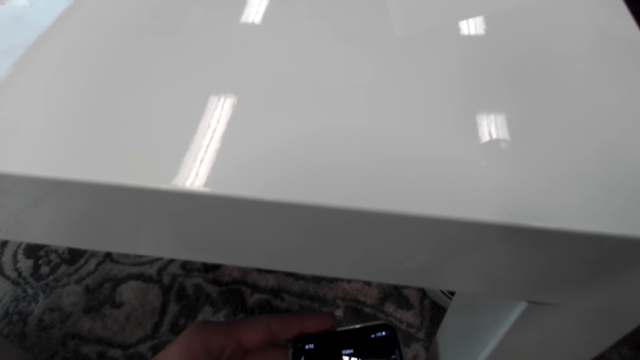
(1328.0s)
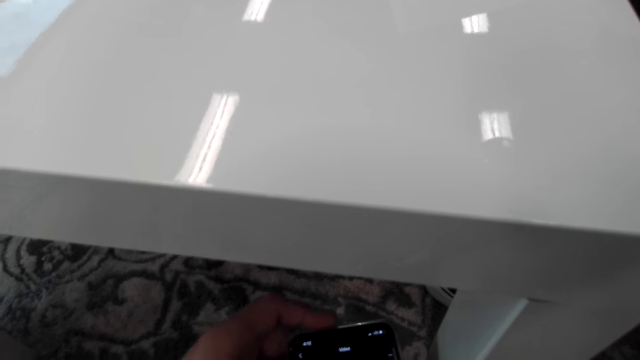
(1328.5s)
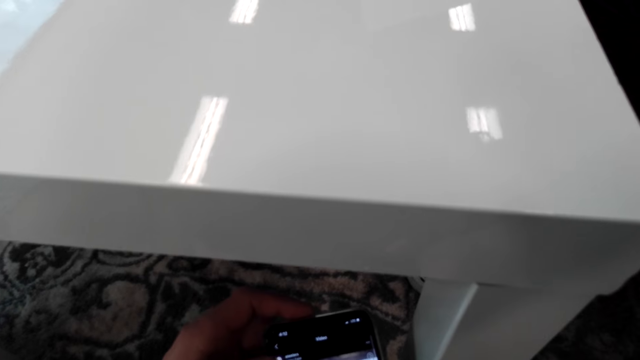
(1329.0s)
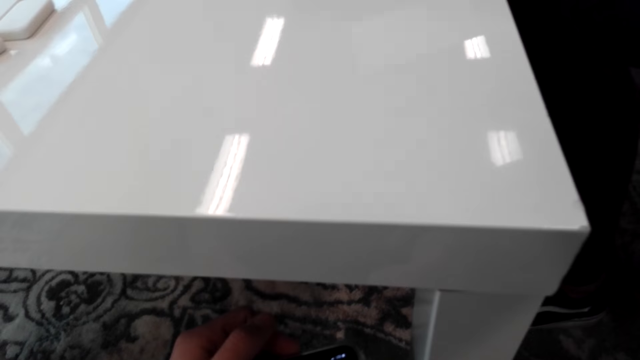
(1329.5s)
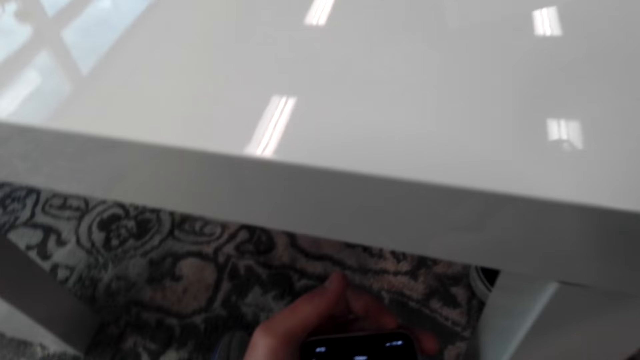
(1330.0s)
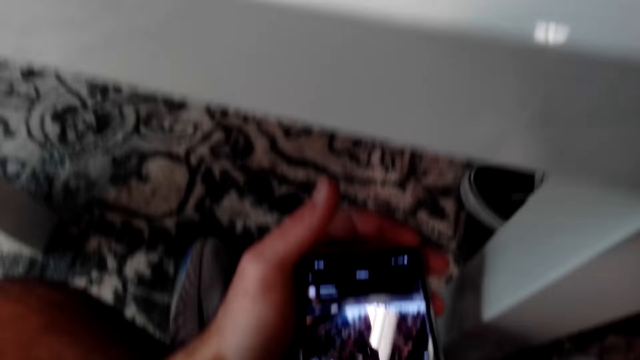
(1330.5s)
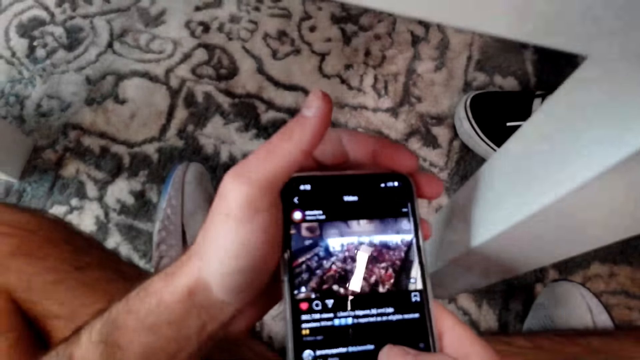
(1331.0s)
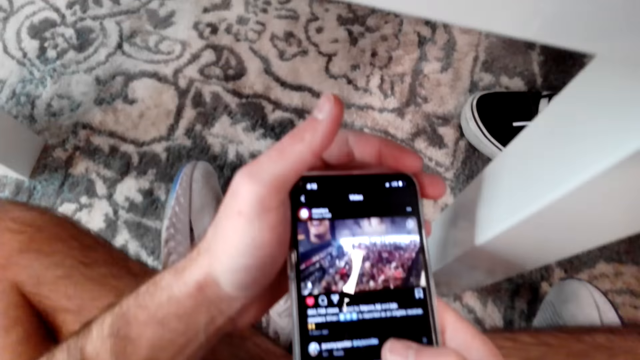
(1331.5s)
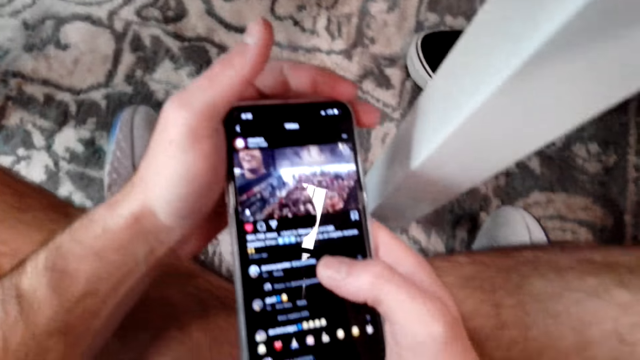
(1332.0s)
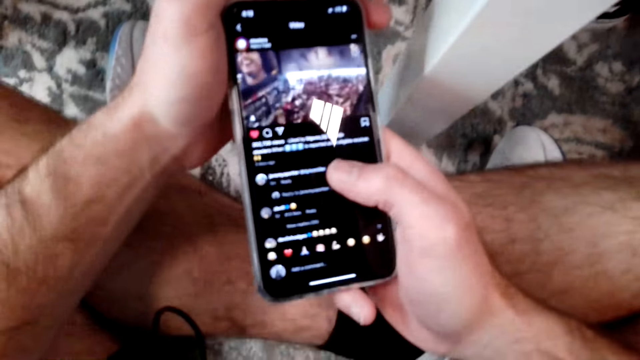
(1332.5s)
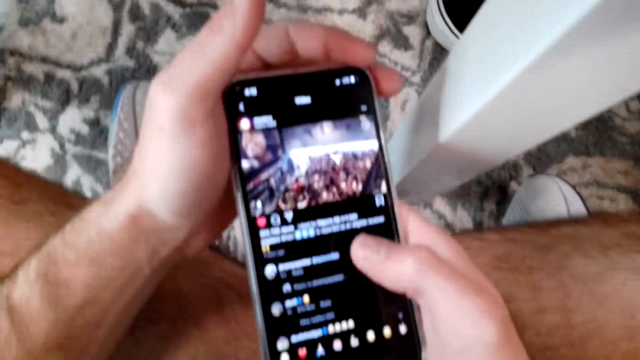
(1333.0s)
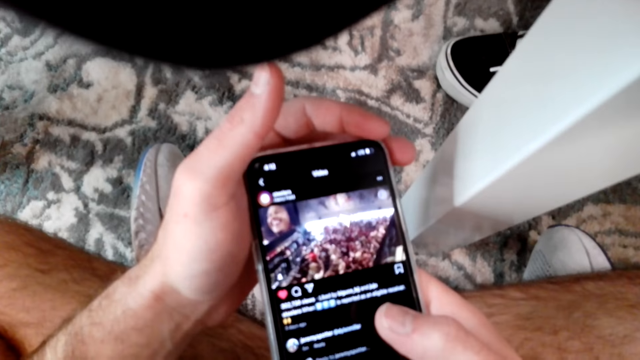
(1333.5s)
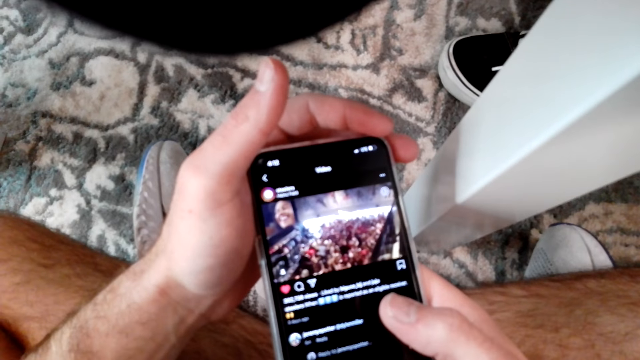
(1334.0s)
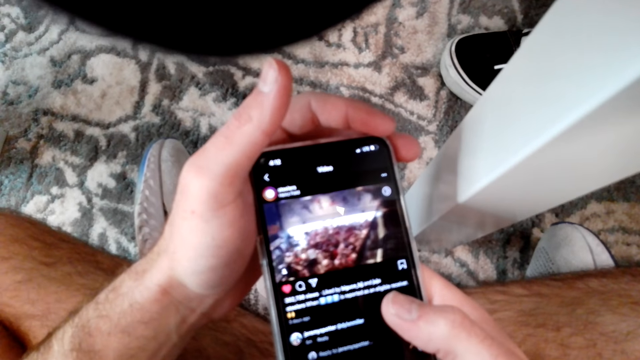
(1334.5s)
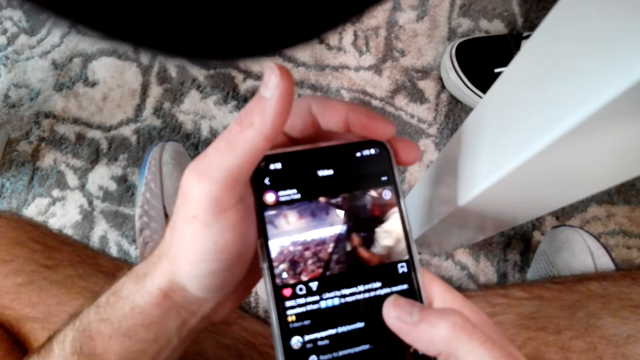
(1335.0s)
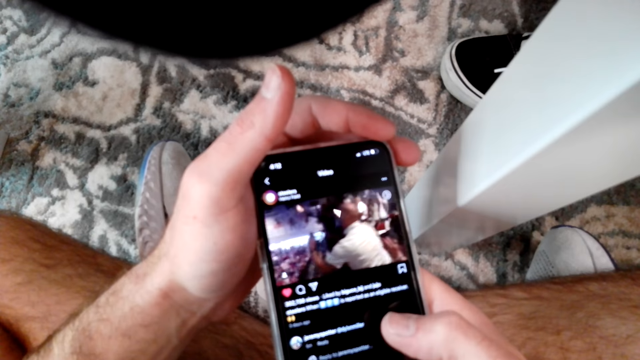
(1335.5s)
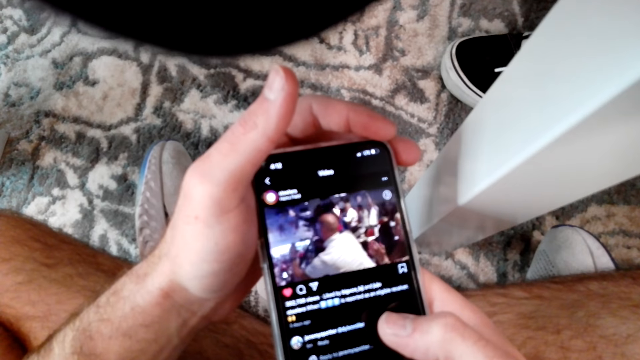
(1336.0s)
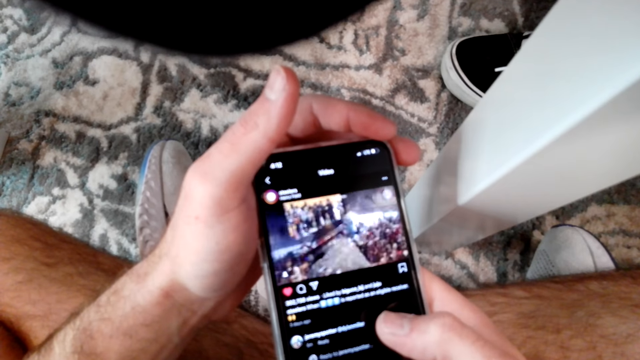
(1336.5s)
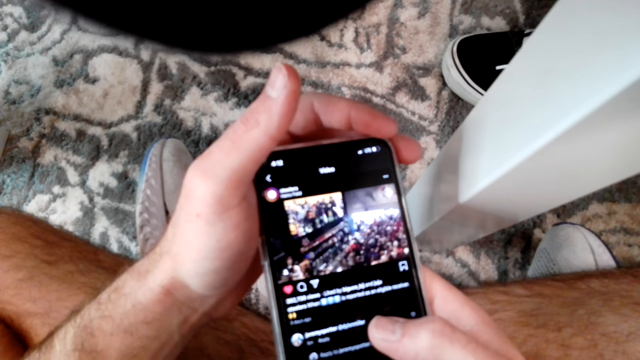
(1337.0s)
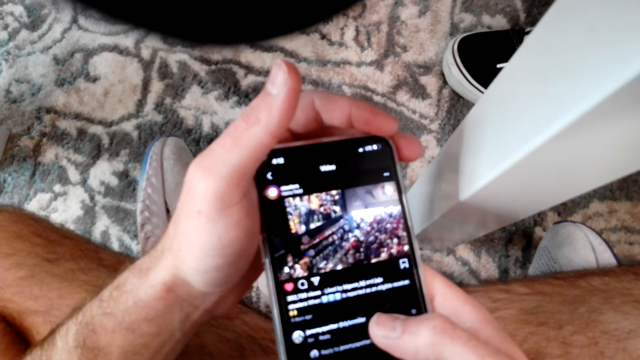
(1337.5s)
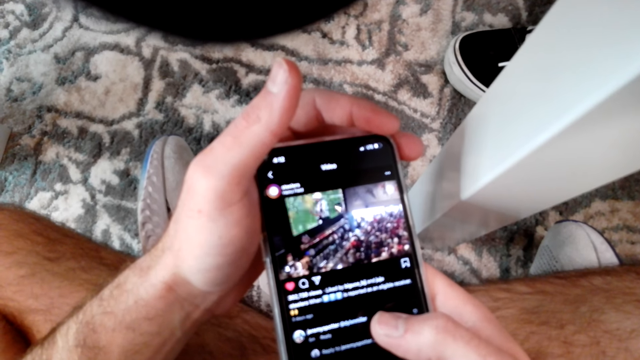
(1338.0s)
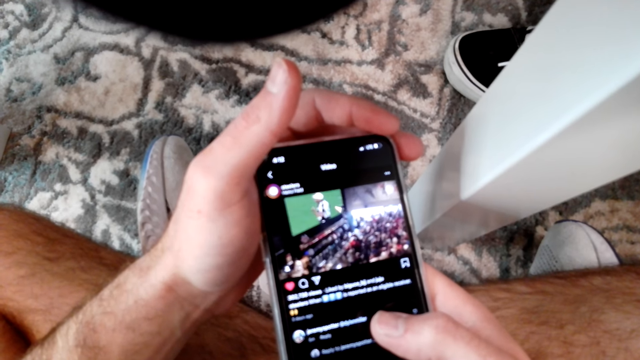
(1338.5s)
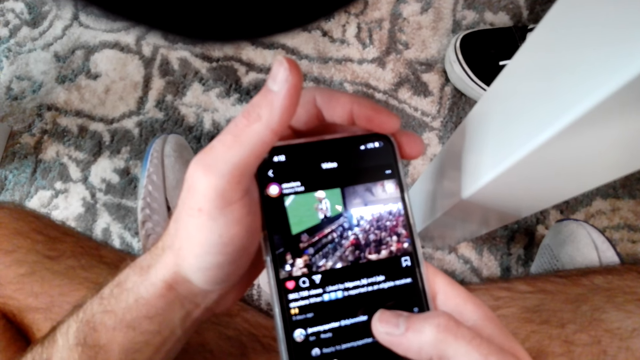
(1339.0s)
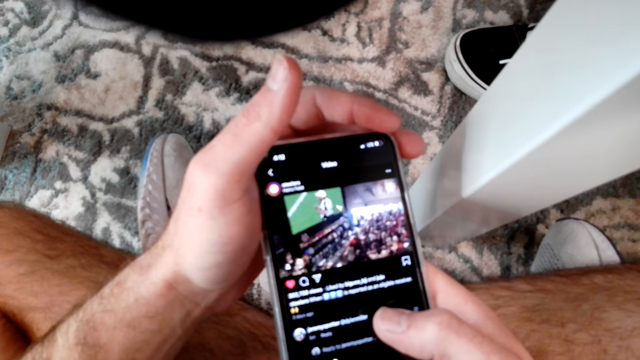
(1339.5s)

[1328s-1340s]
The camera wearer operates on a smart phone.

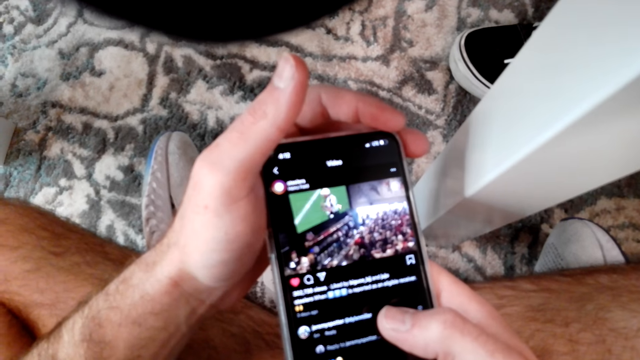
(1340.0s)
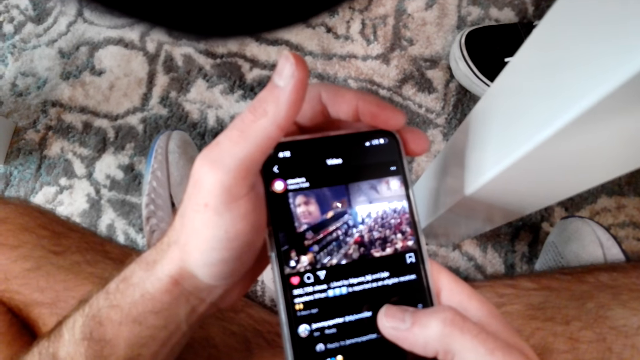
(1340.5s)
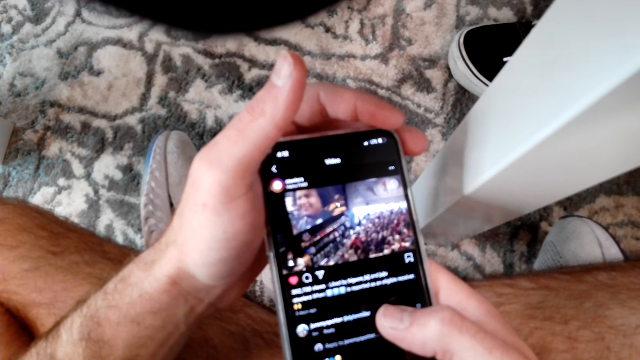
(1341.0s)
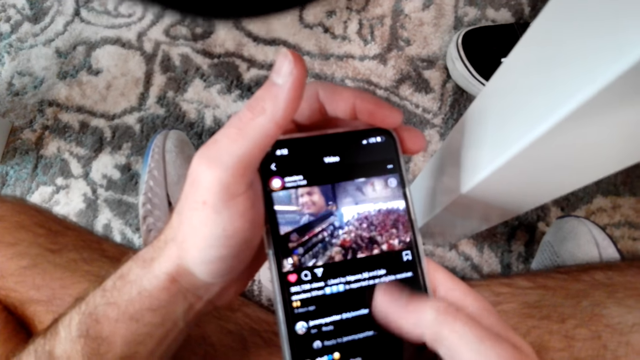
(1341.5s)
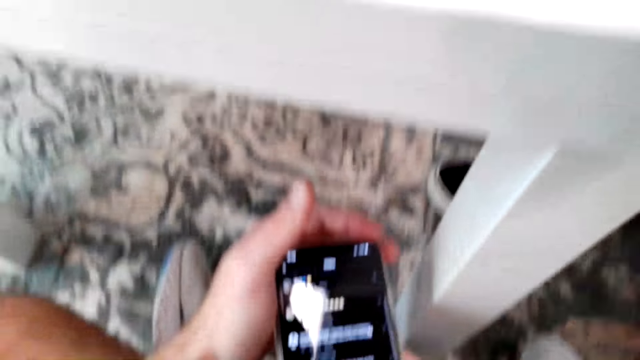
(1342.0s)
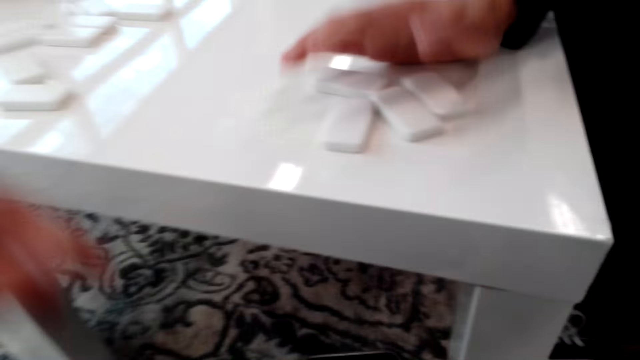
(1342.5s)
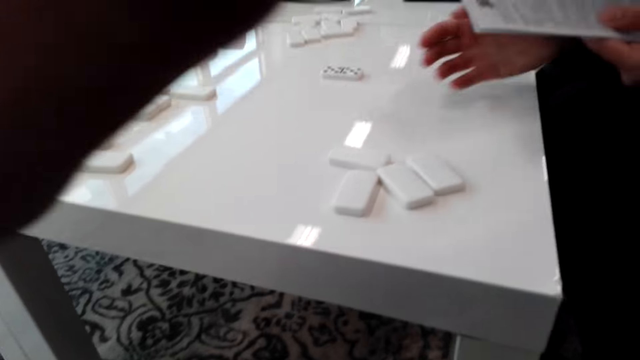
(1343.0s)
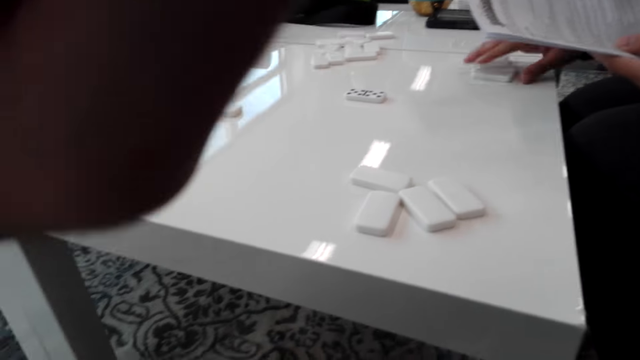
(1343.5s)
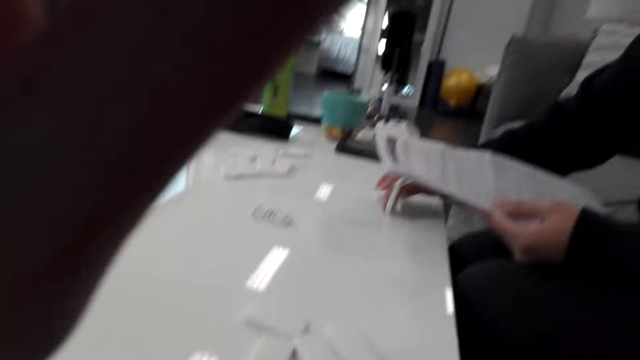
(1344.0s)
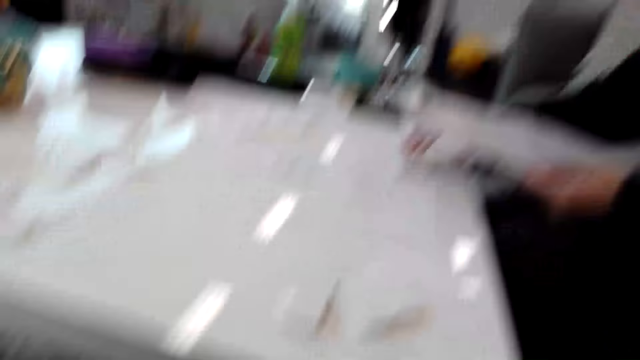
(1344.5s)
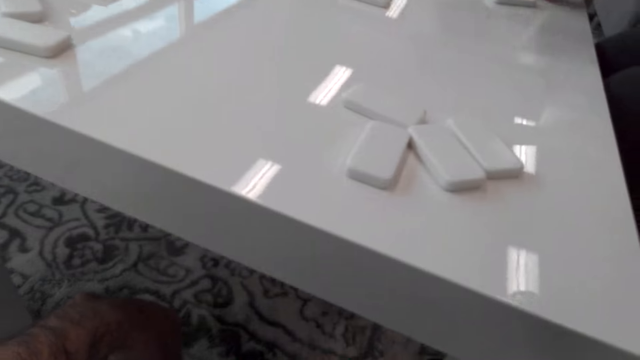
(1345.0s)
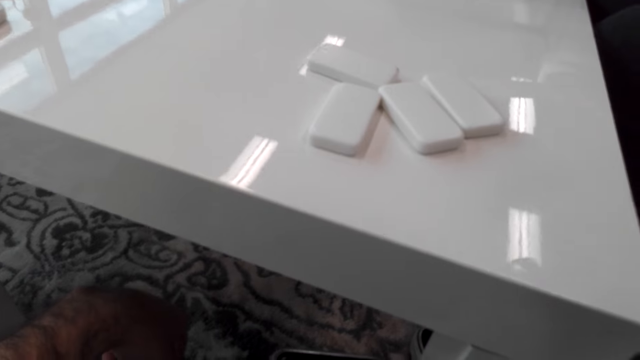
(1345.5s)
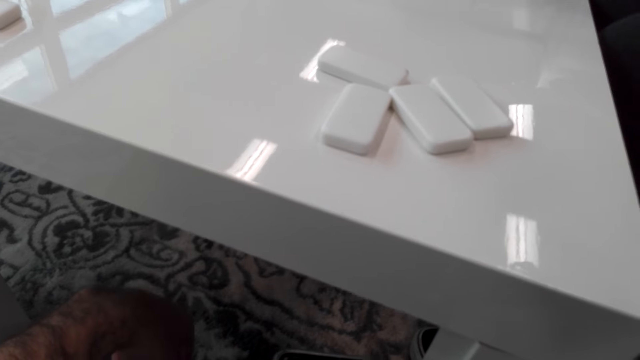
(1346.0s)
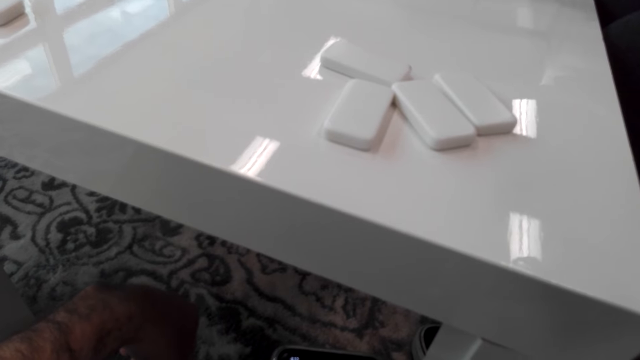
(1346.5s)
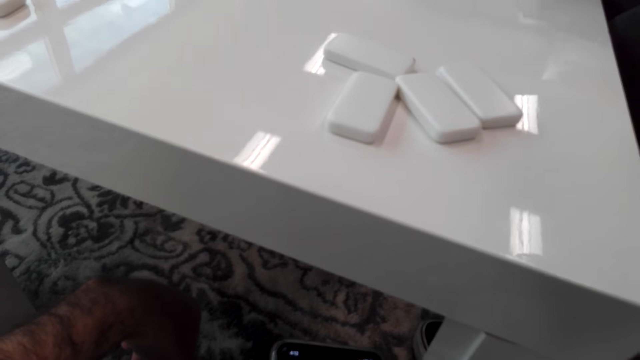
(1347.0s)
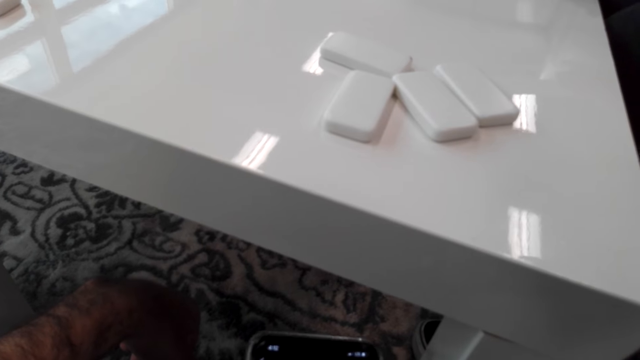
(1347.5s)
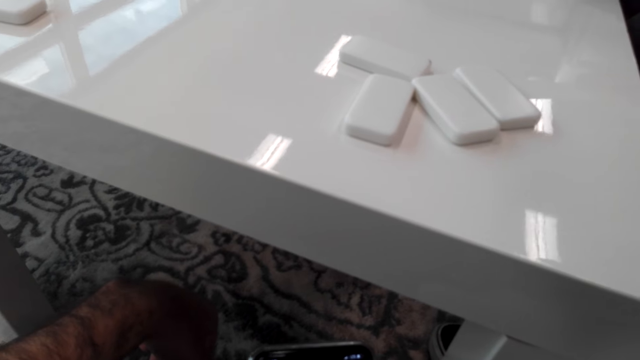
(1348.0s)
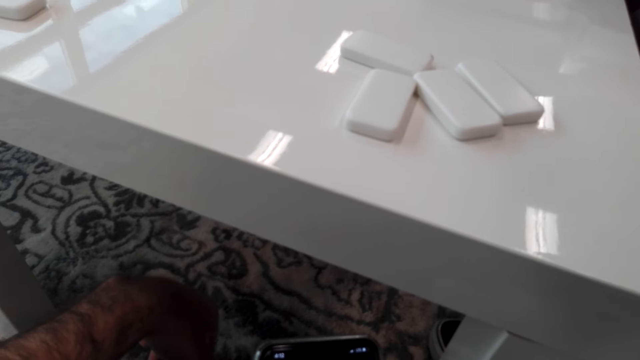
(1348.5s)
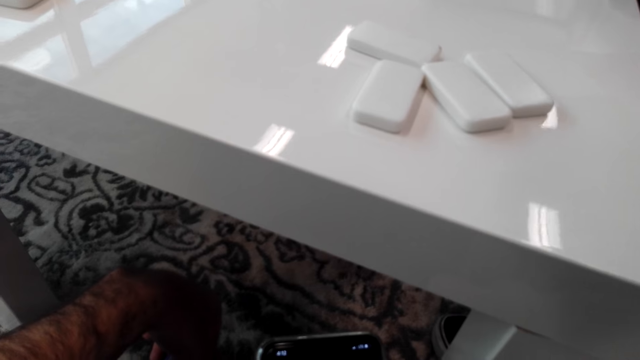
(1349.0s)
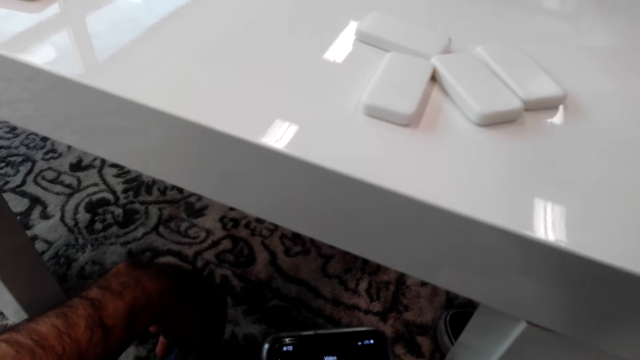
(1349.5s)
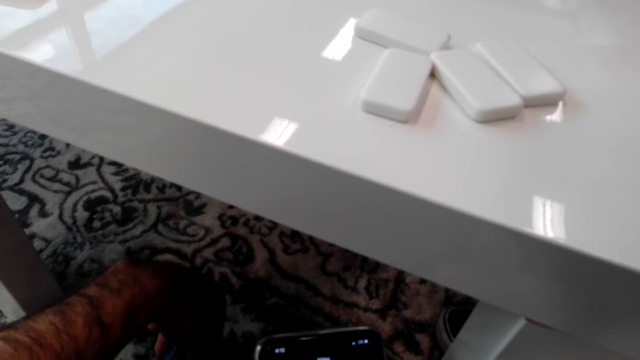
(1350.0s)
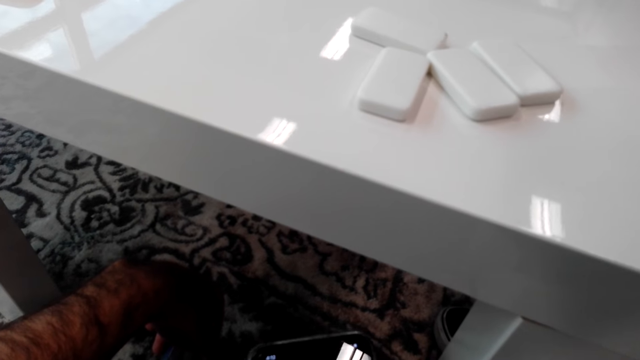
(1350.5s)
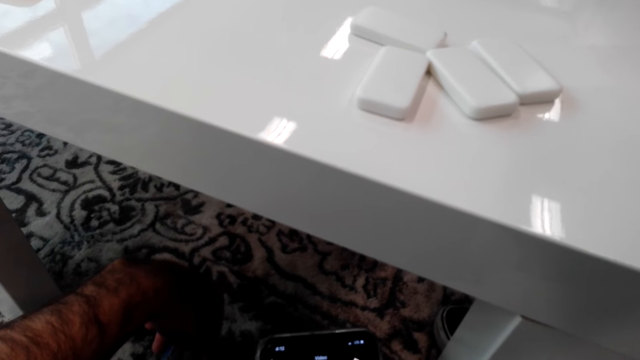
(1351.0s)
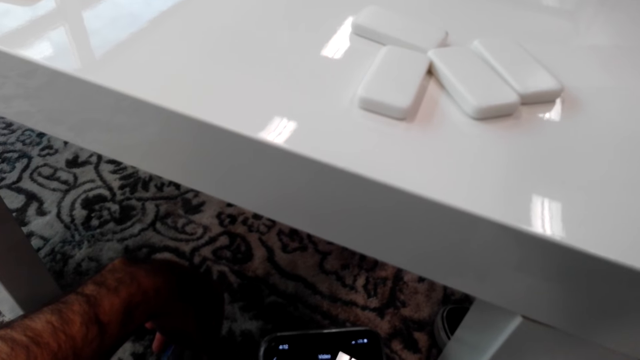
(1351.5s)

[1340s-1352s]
A person nips the dice on the table. The person pushes the dominoes on the table, plays the dice game on the table, and turns the dominoes upside down.
